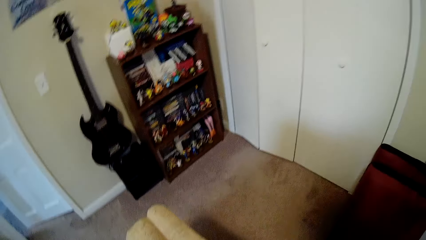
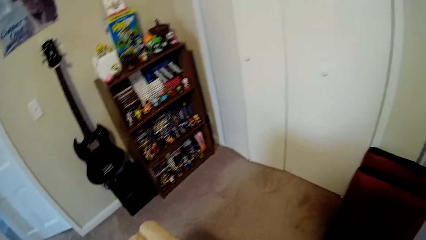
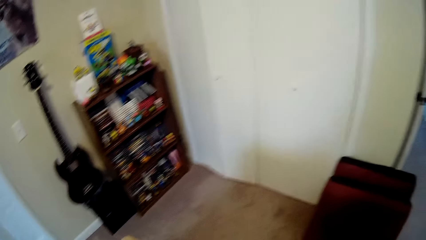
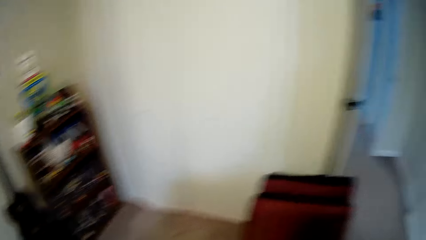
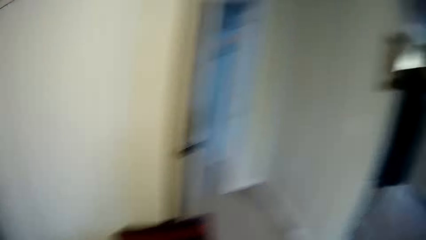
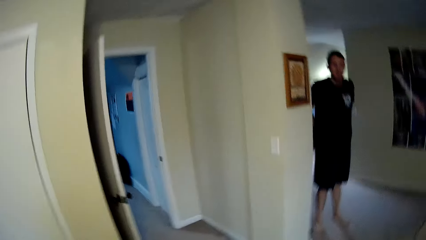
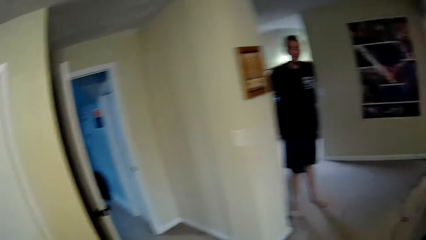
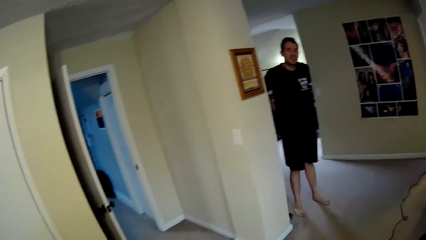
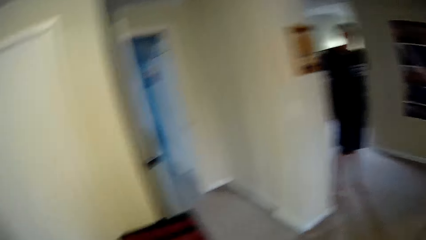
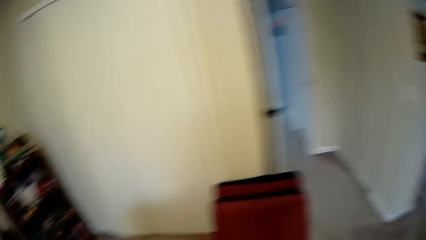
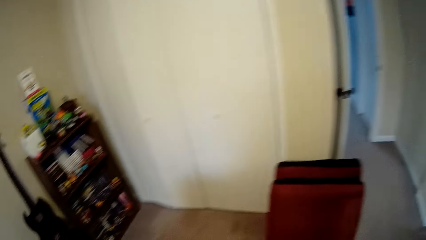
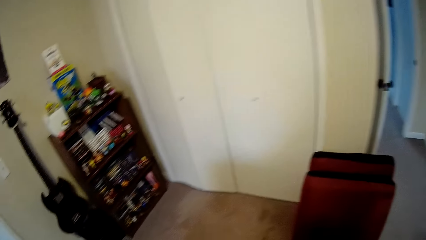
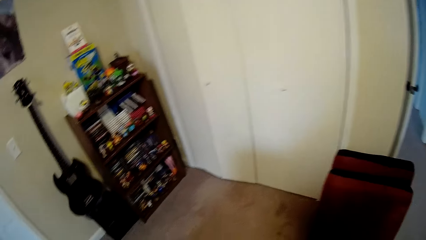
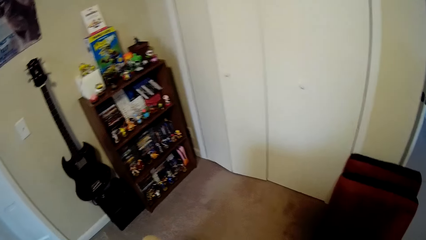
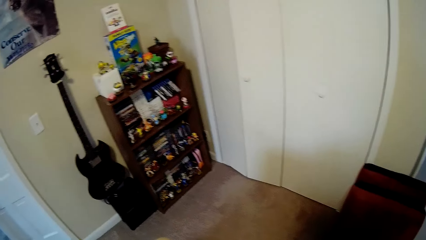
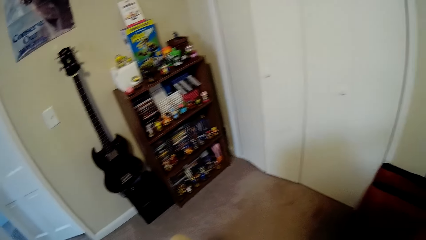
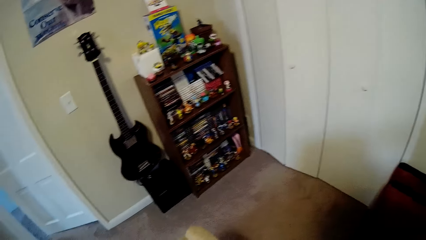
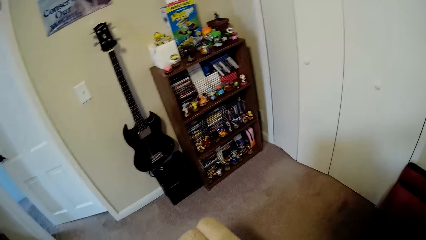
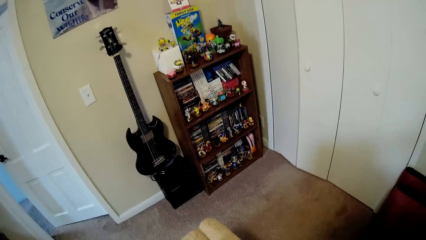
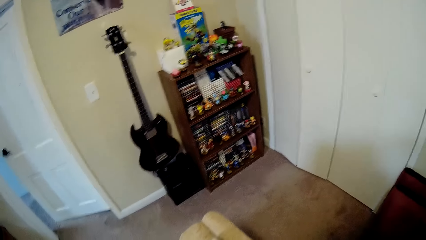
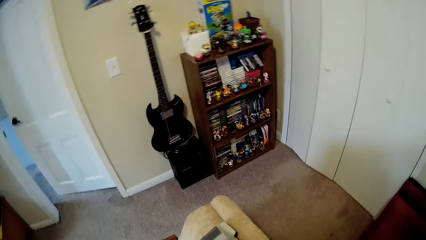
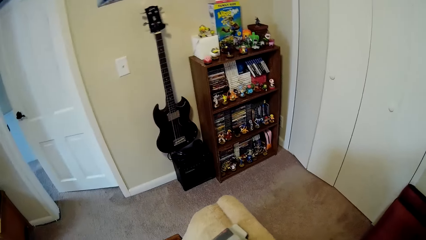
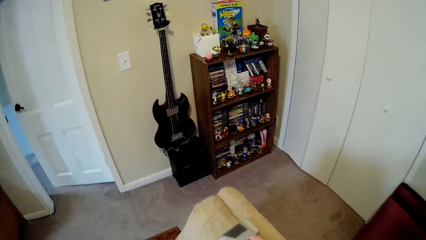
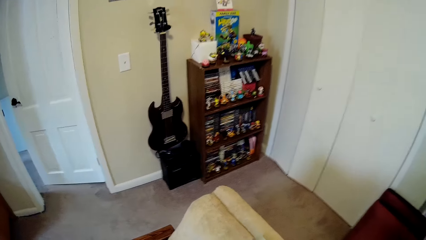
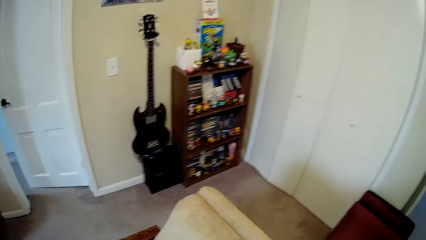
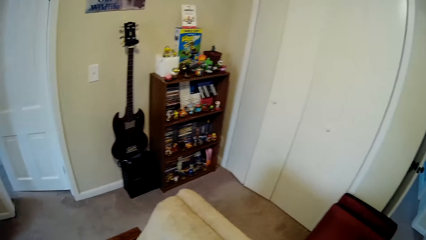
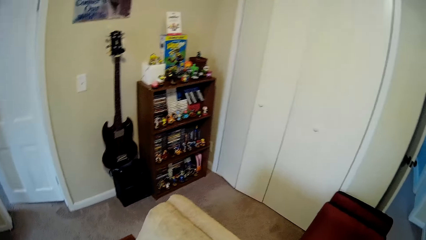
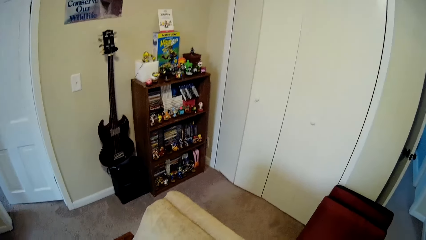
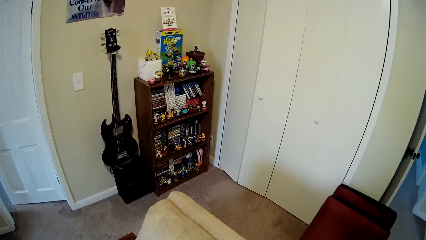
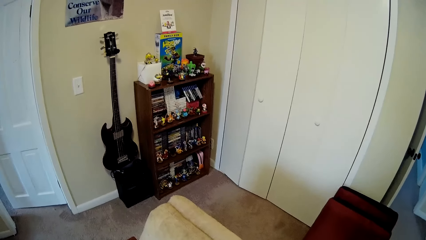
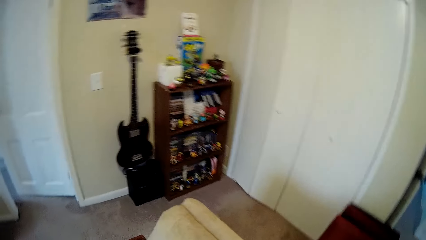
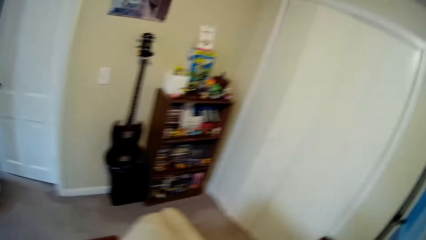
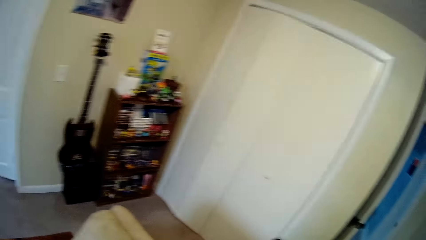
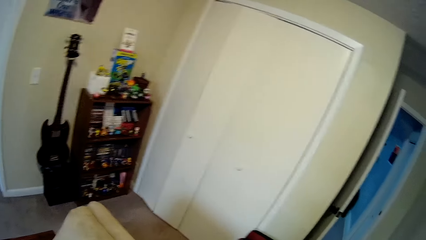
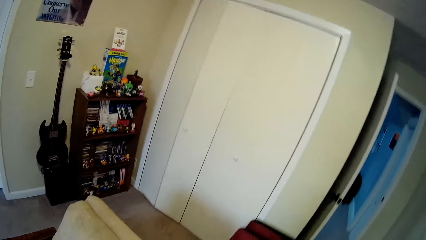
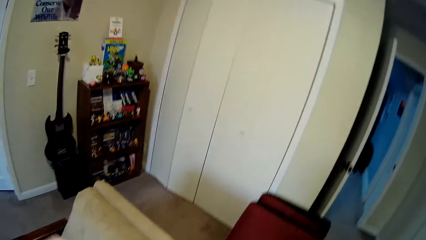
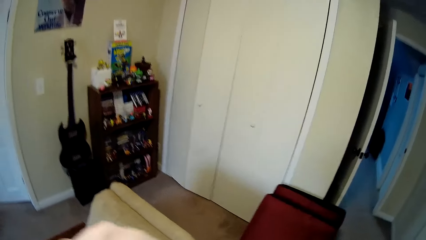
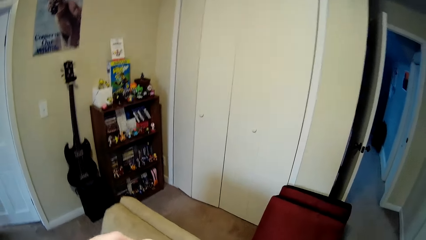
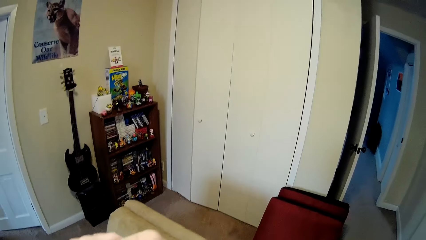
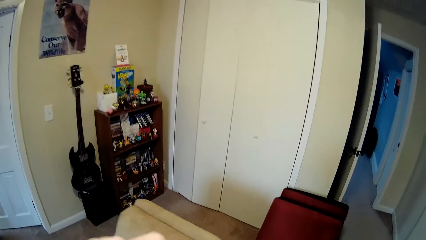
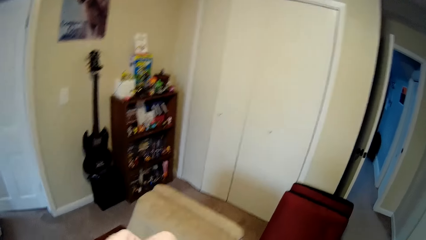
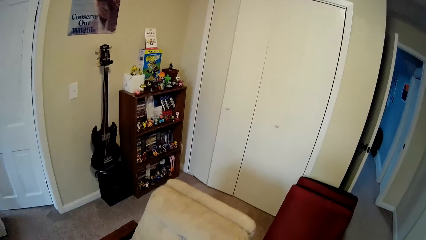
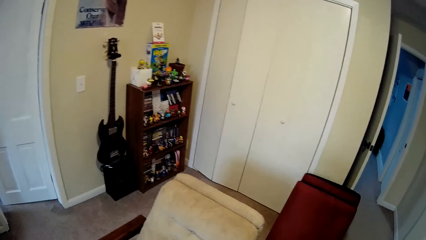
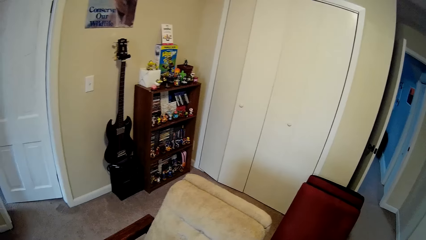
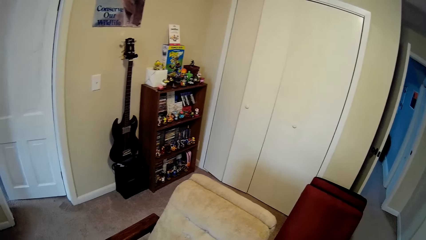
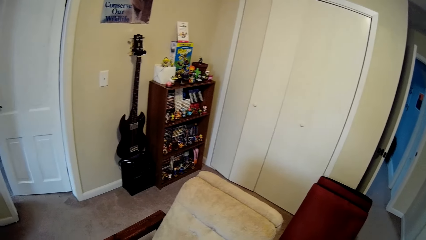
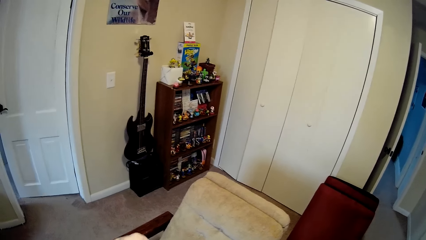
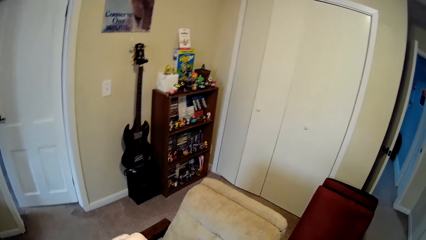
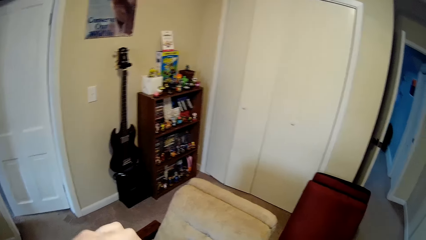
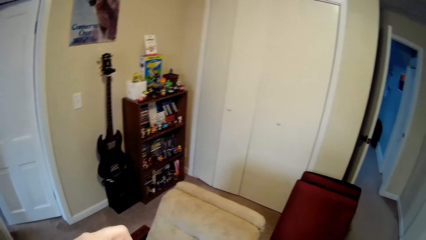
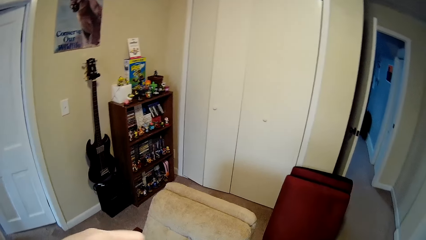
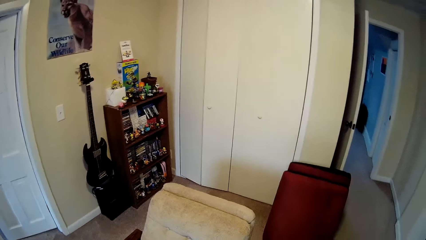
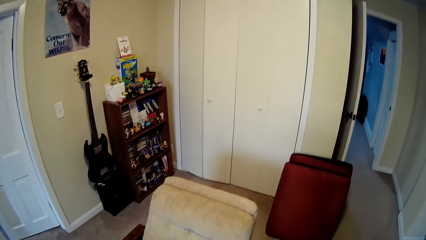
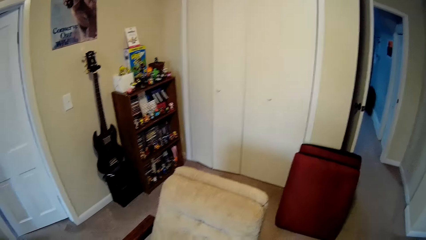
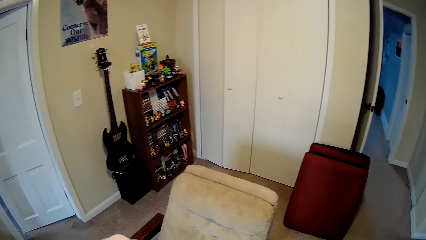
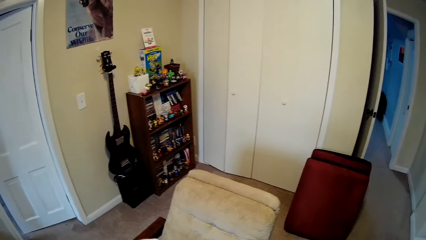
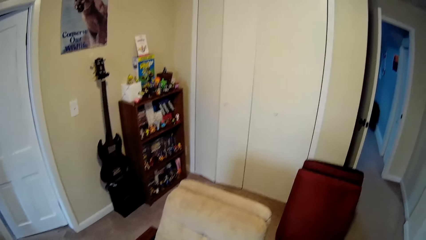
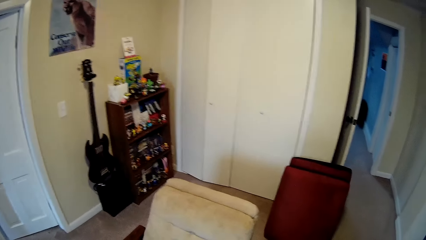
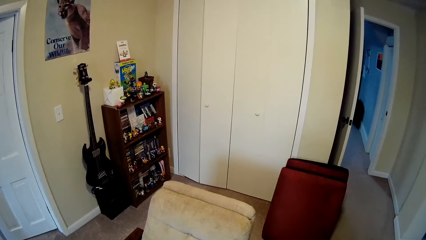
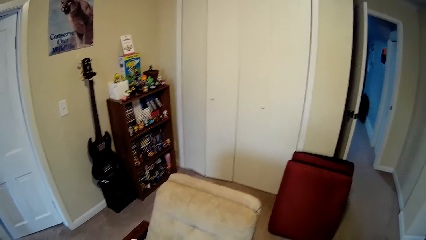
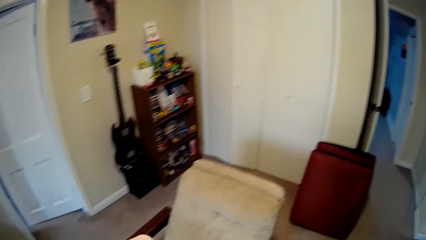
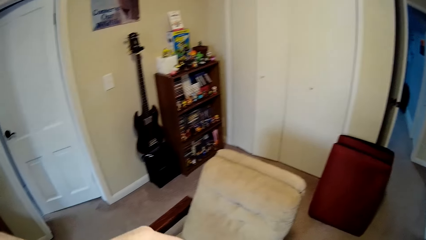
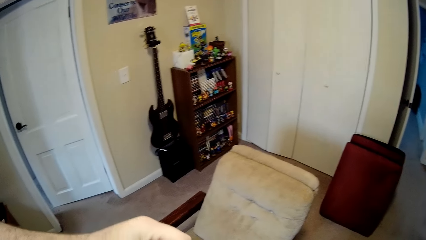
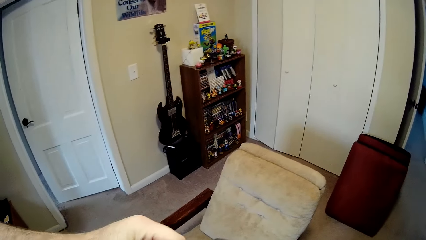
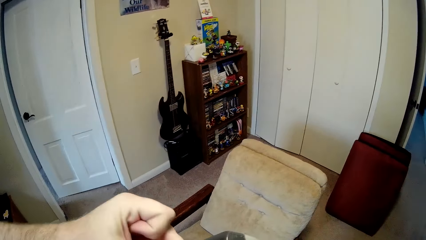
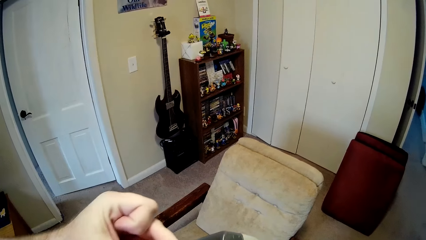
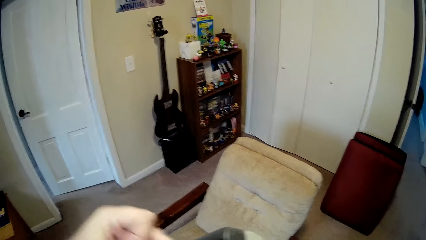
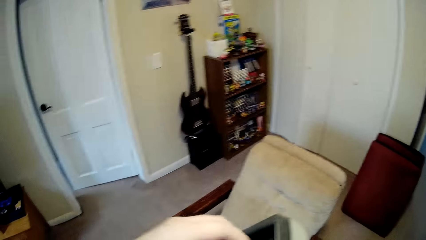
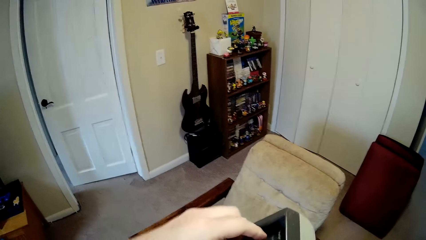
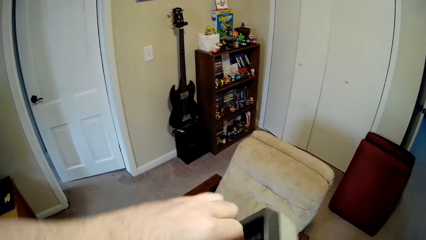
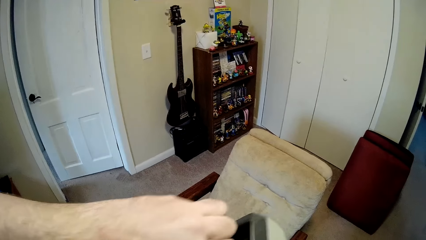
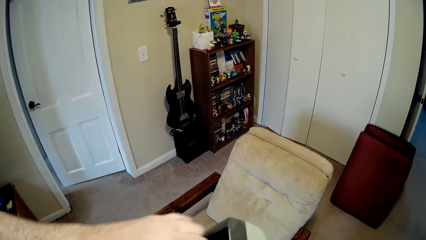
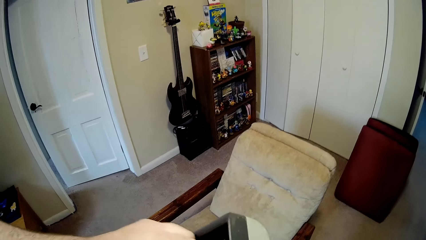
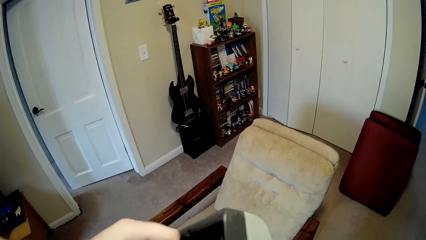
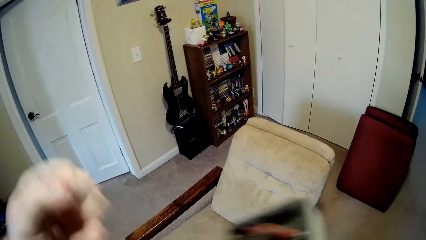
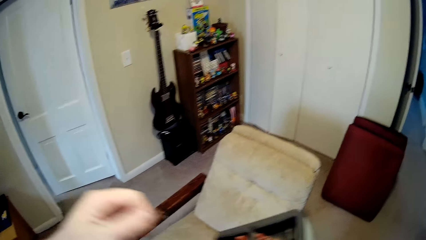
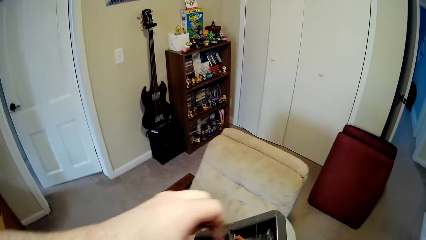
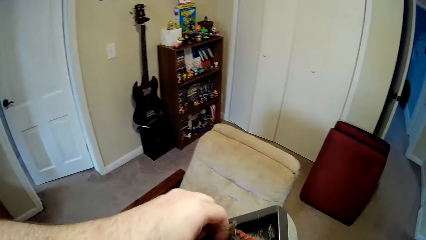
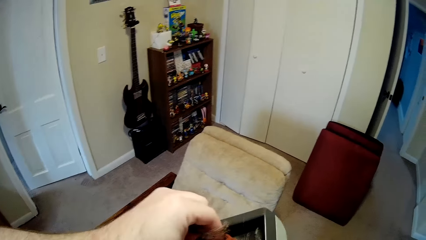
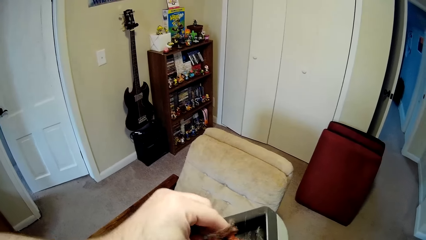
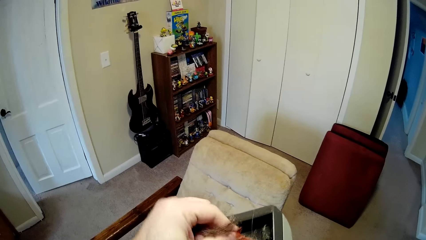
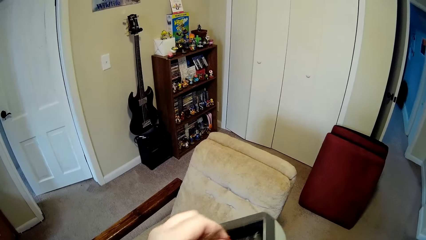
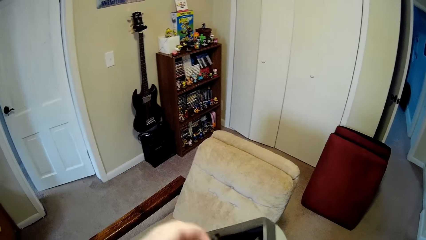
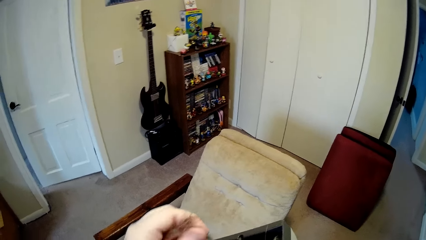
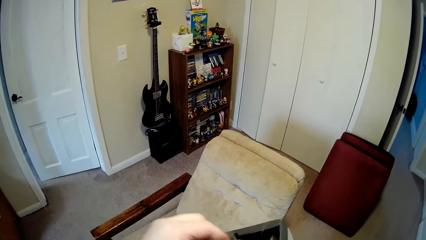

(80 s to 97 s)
The camera wearer looks around.
